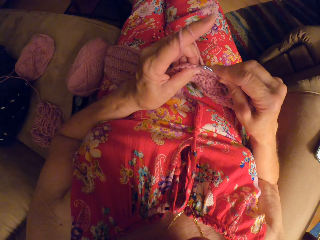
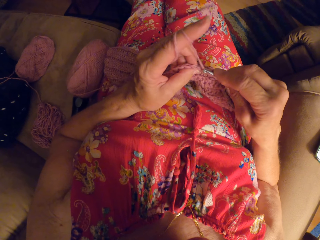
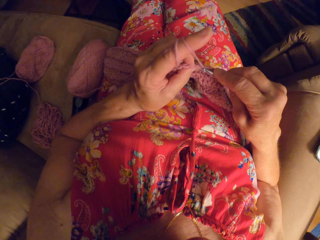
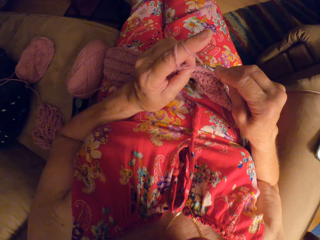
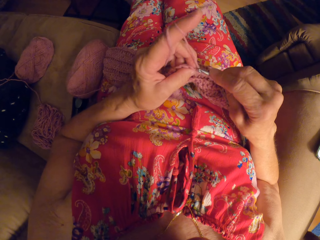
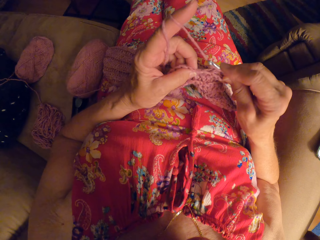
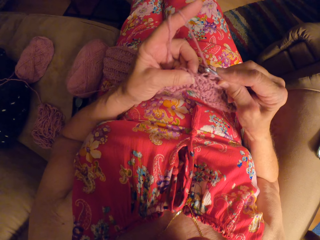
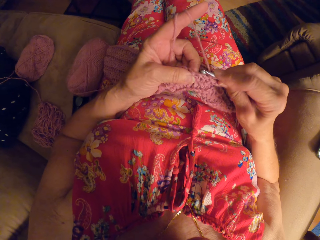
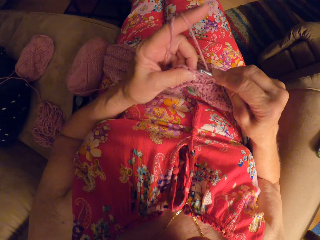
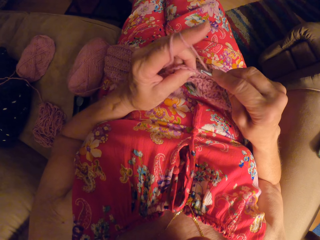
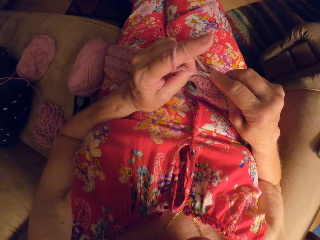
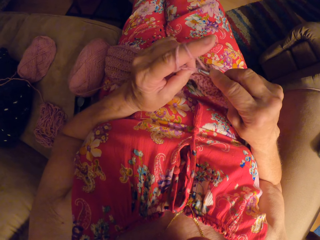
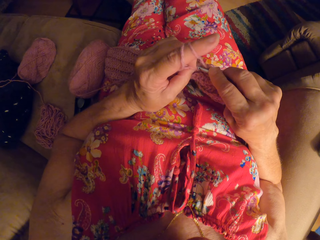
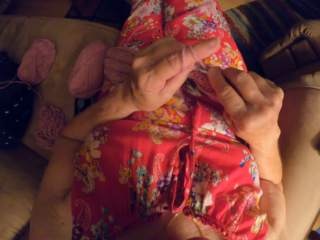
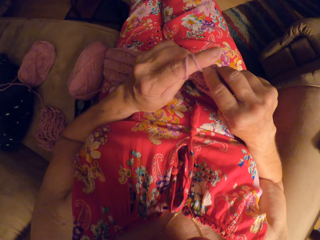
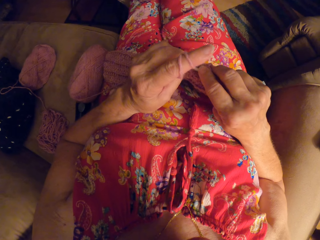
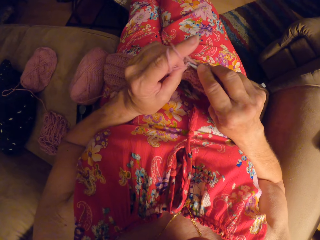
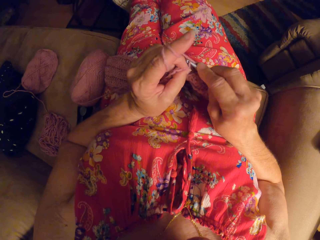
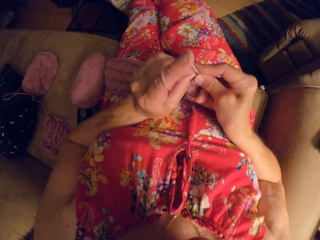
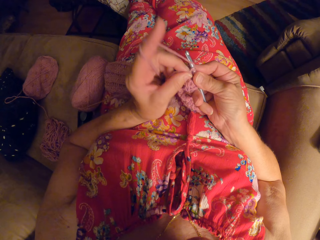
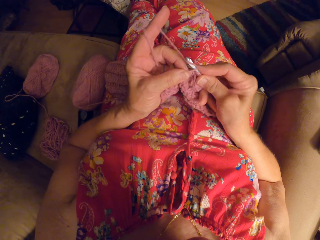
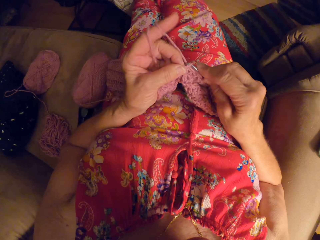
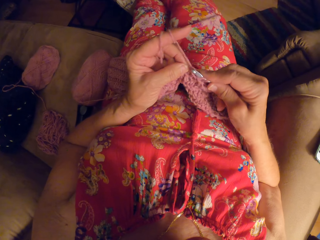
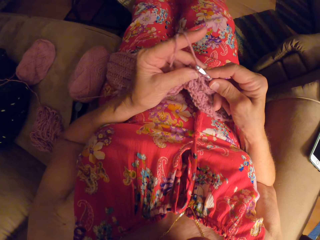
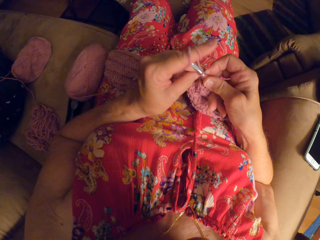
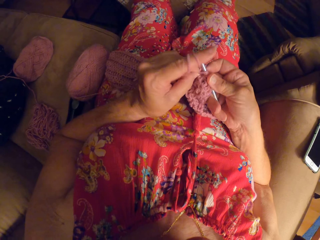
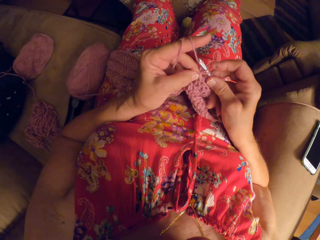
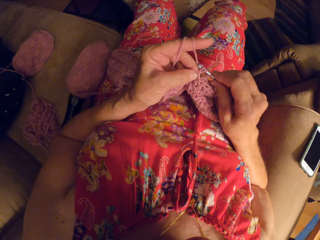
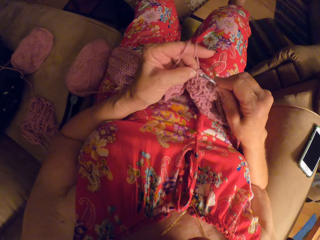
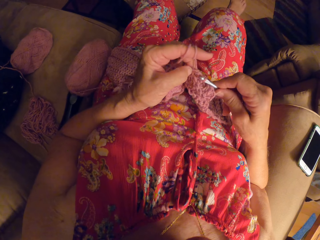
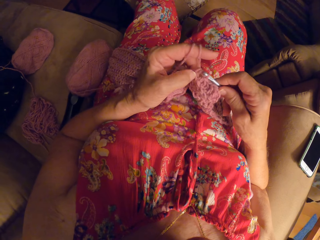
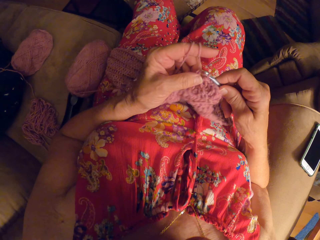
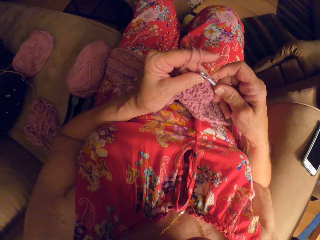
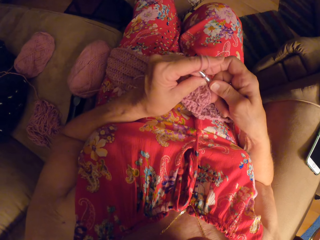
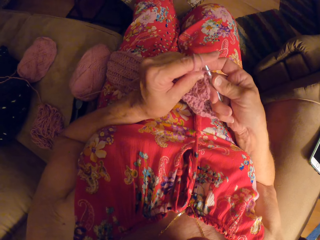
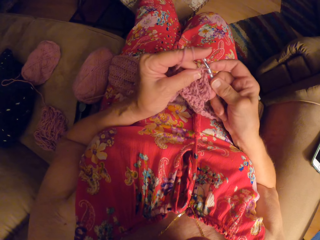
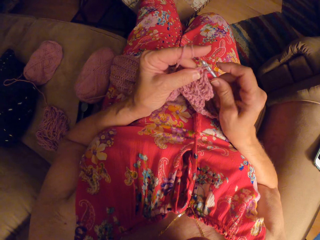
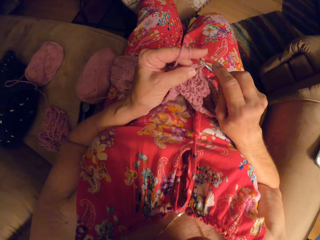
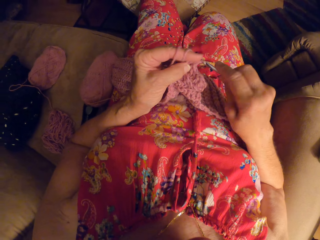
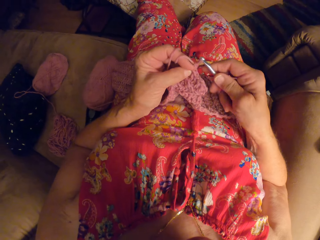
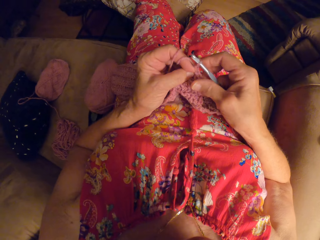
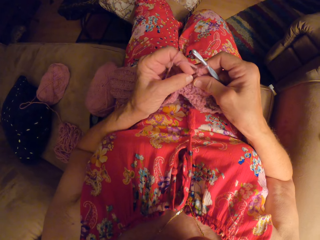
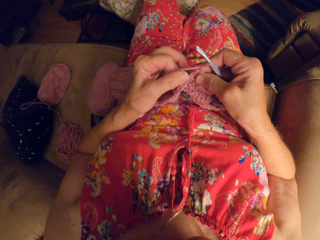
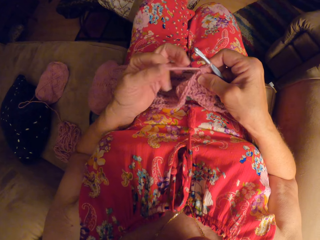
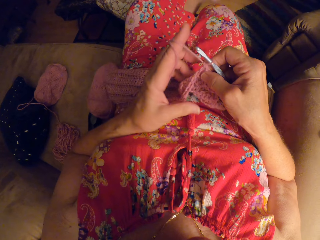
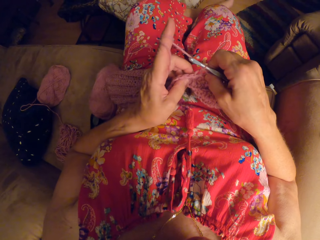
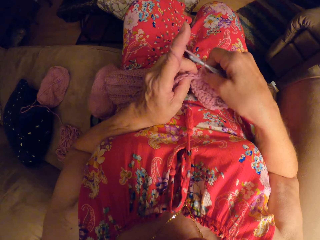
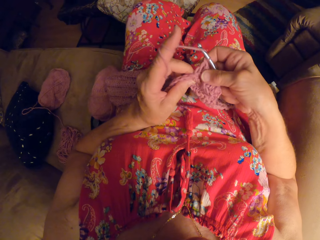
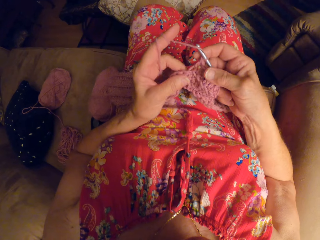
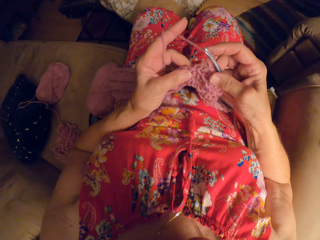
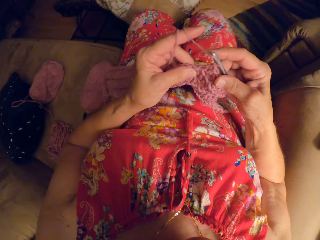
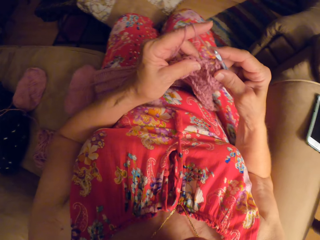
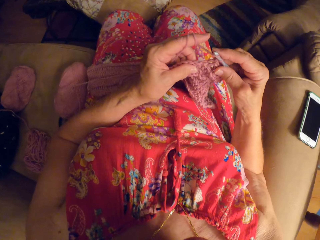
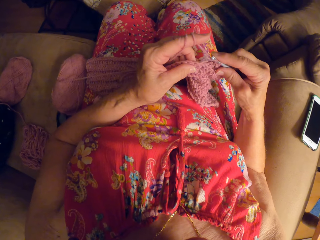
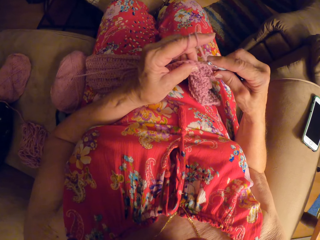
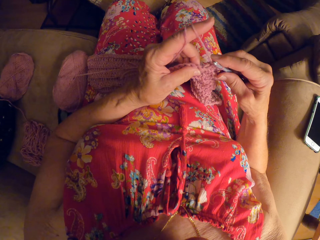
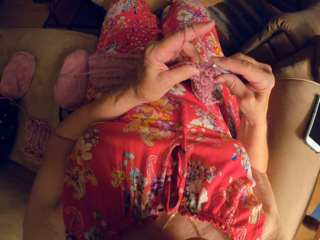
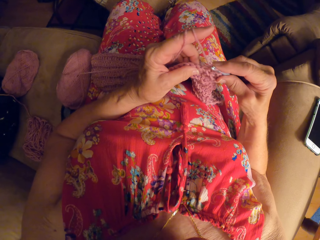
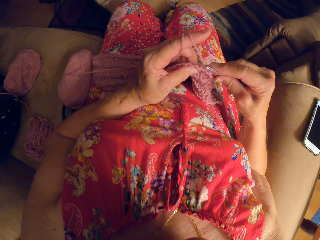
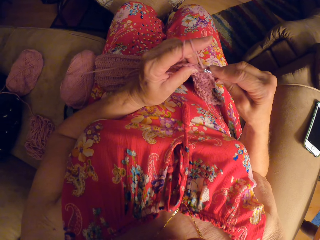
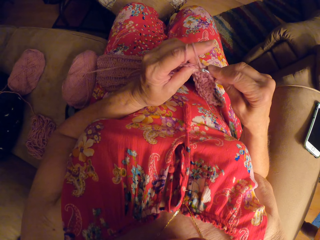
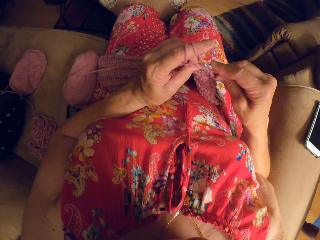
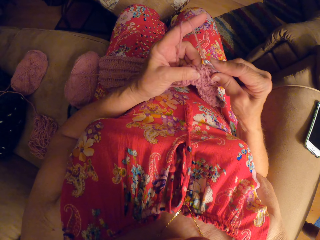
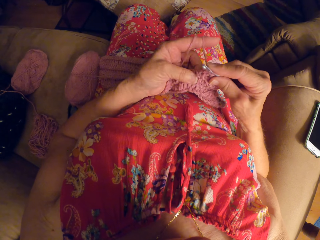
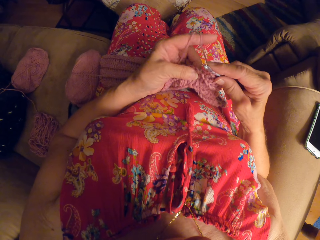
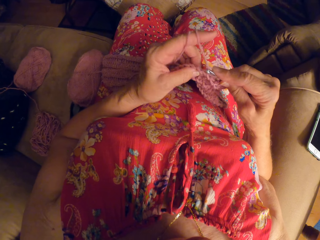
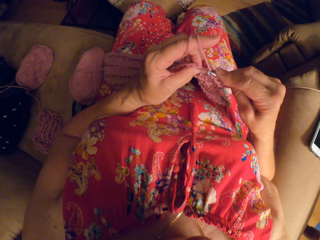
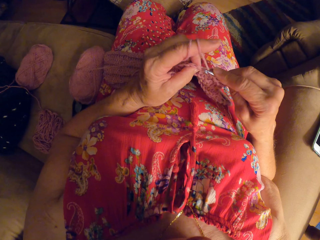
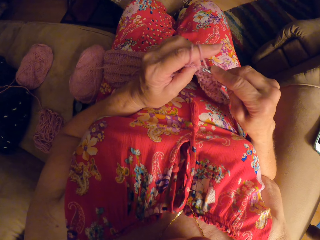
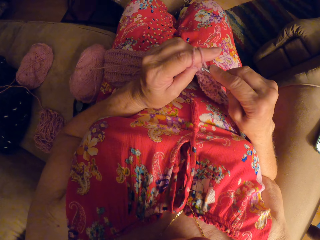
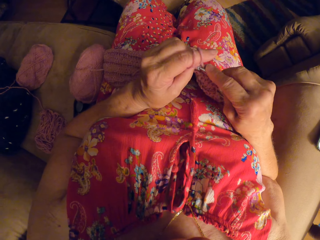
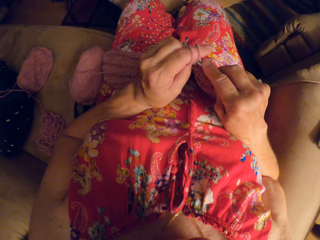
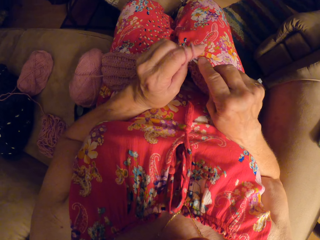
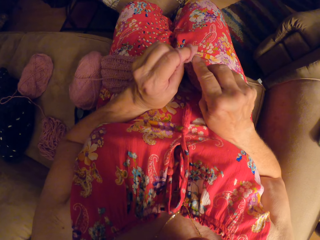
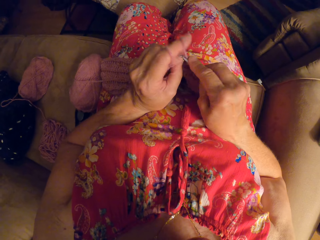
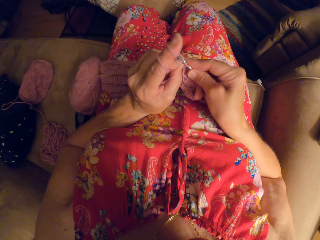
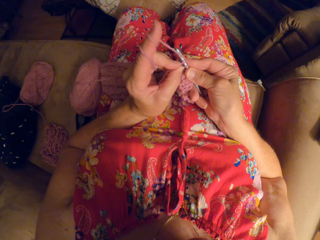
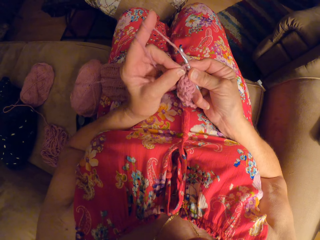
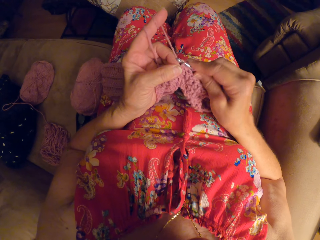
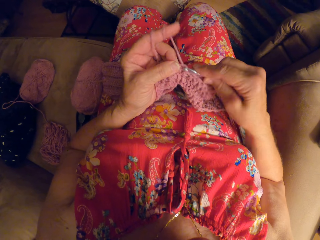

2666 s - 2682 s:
The camera wearer places her right leg on the floor. She lifts her right leg apart. She places her left leg on the floor. She rolls a yarn on her finger. She crosses her left leg over the right leg. She knits a fabric.

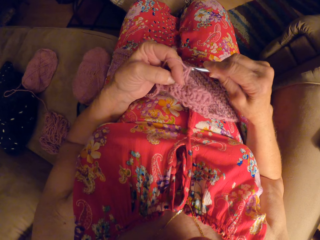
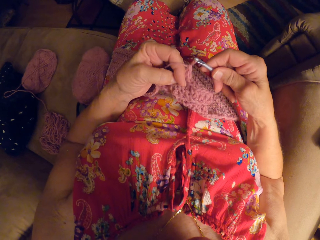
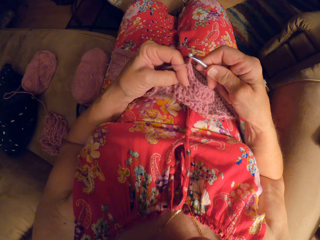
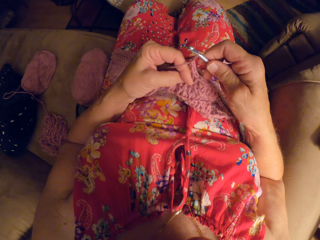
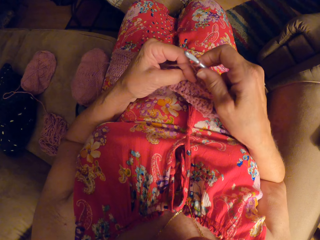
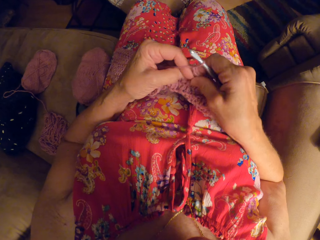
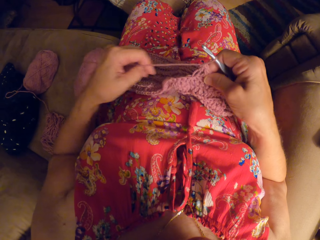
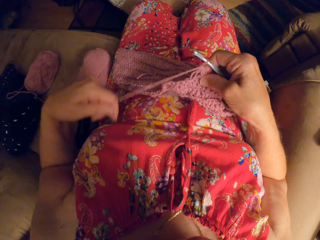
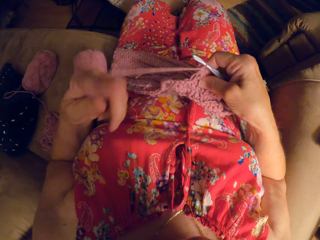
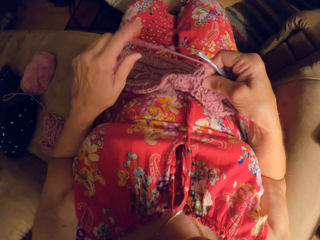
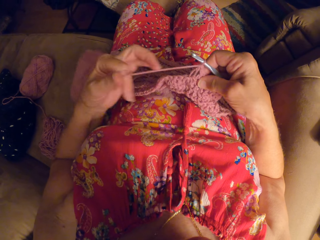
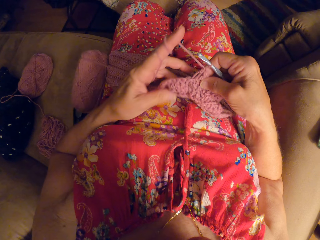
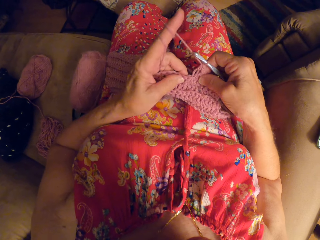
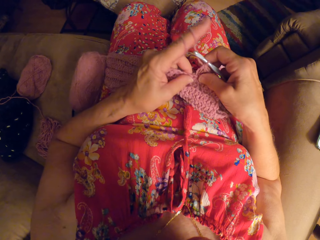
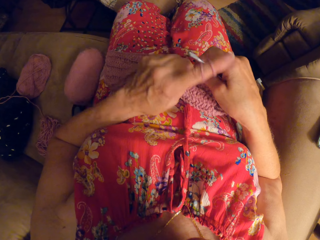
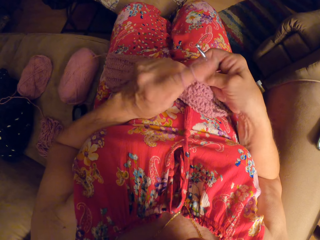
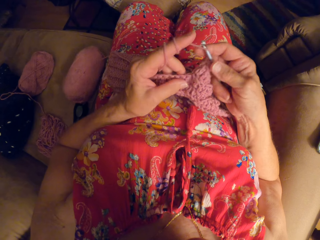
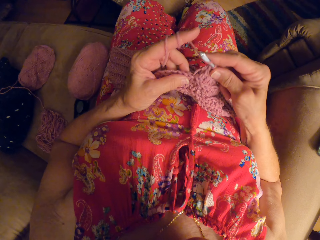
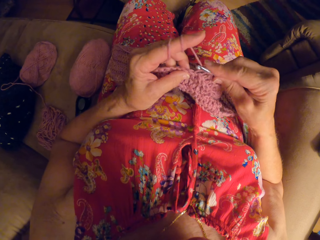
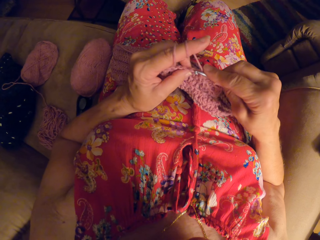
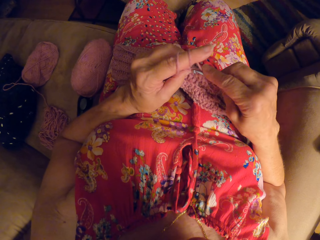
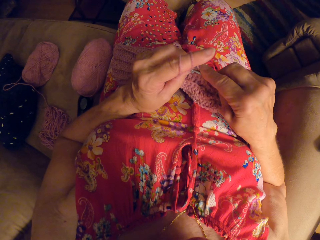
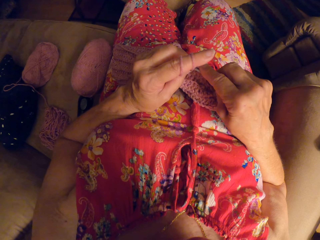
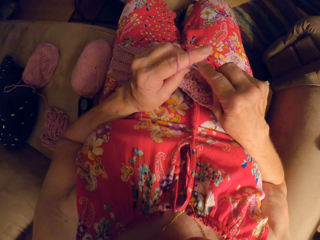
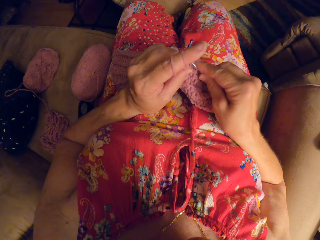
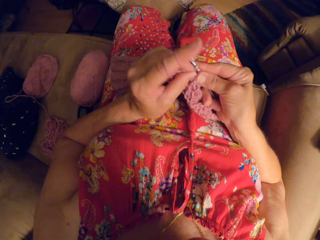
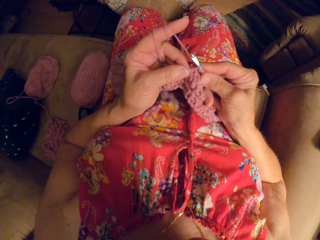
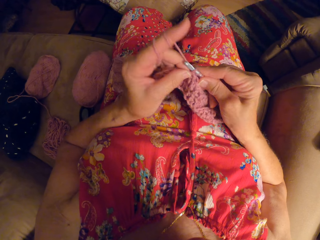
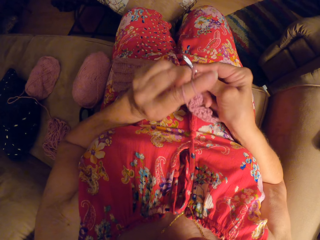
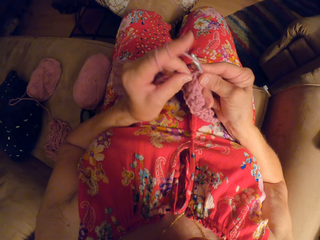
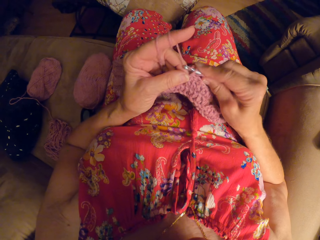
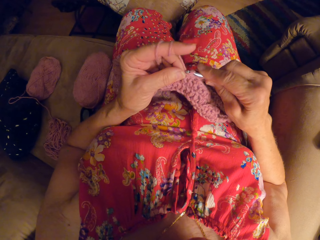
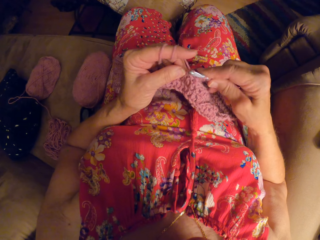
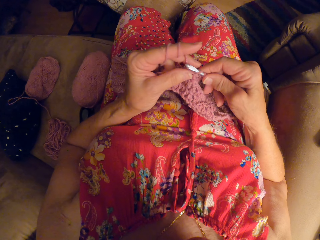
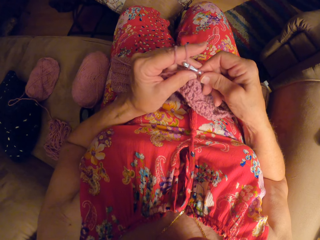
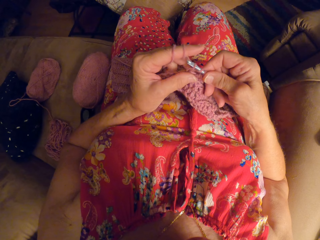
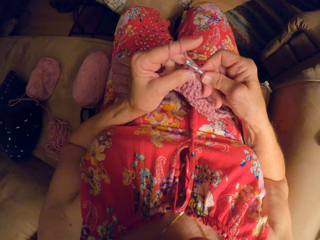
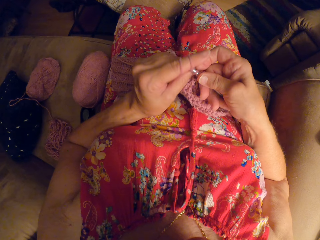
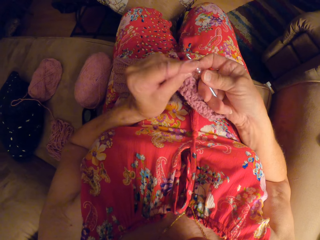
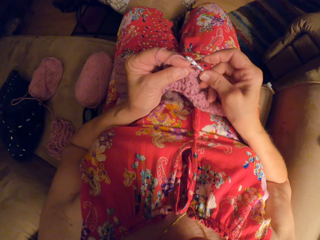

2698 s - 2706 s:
The camera wearer rolls a yarn on her finger. She knits a fabric.
